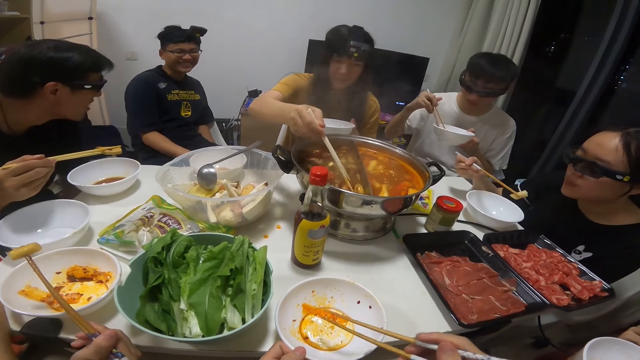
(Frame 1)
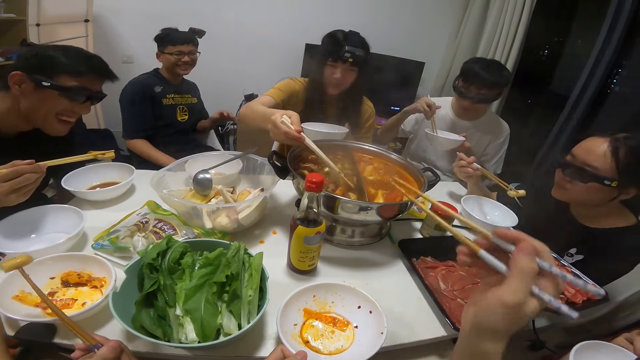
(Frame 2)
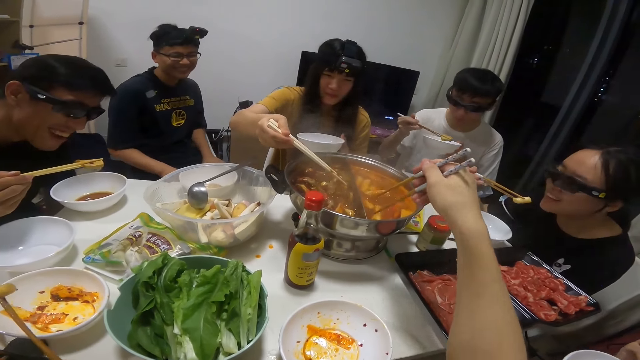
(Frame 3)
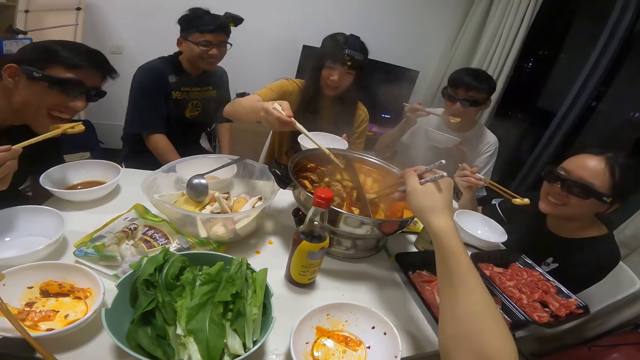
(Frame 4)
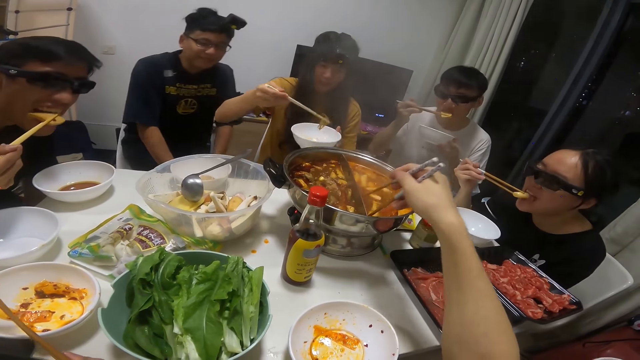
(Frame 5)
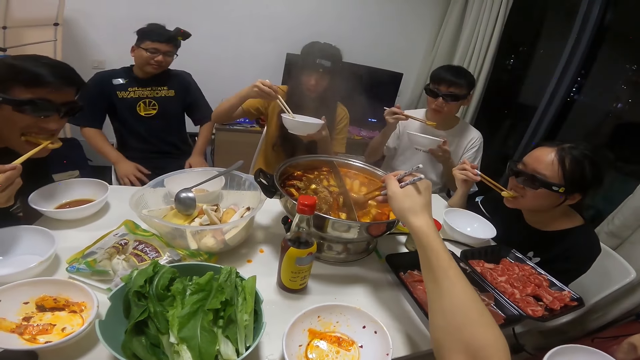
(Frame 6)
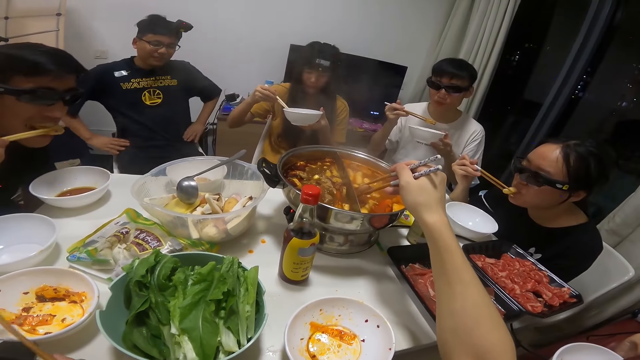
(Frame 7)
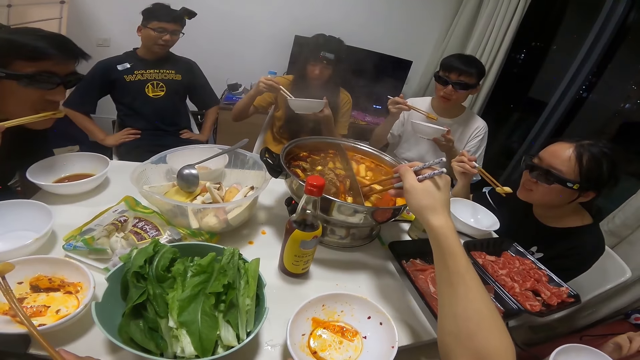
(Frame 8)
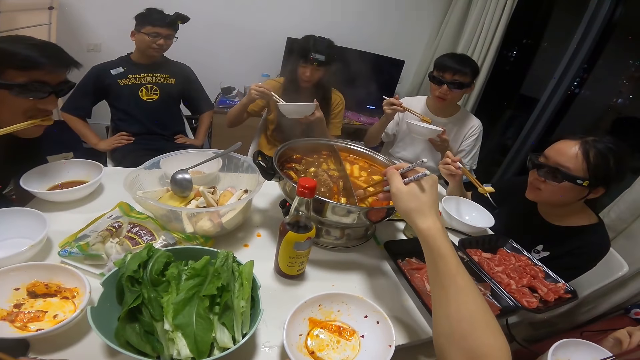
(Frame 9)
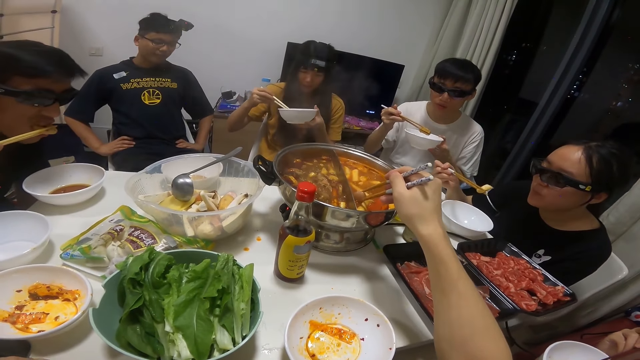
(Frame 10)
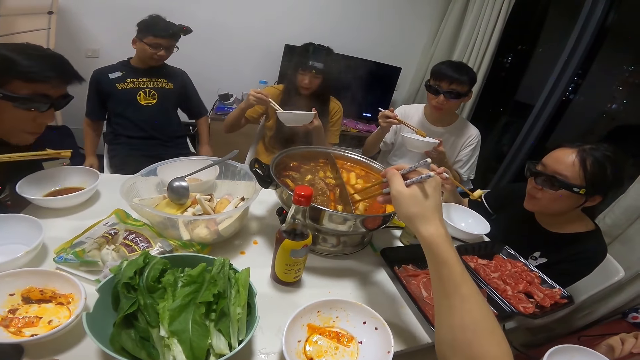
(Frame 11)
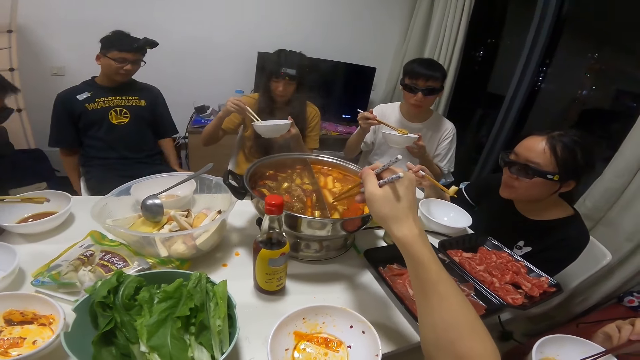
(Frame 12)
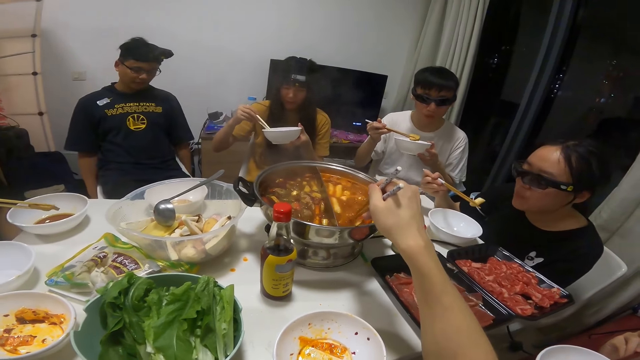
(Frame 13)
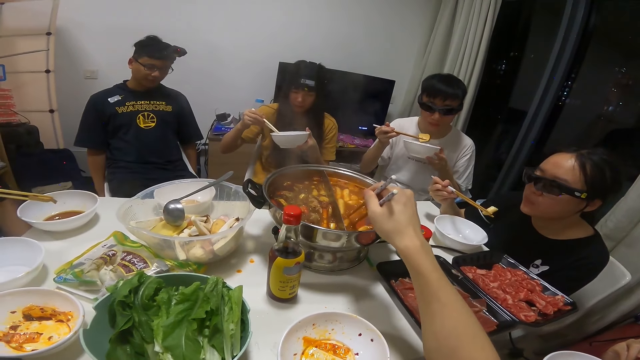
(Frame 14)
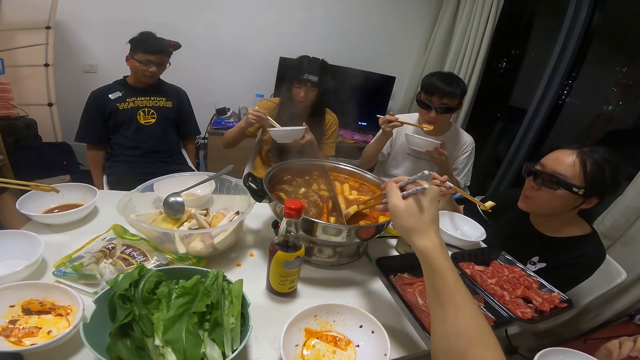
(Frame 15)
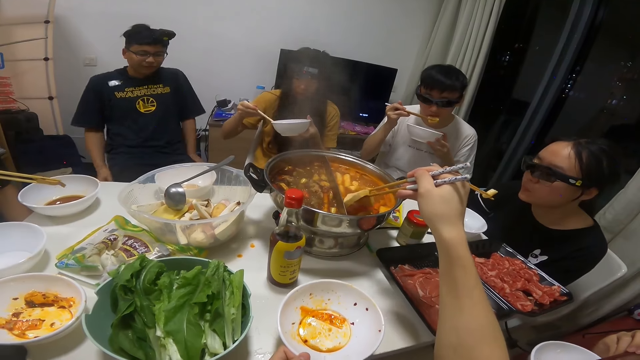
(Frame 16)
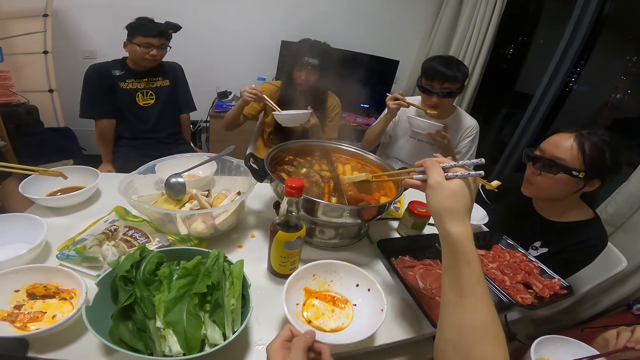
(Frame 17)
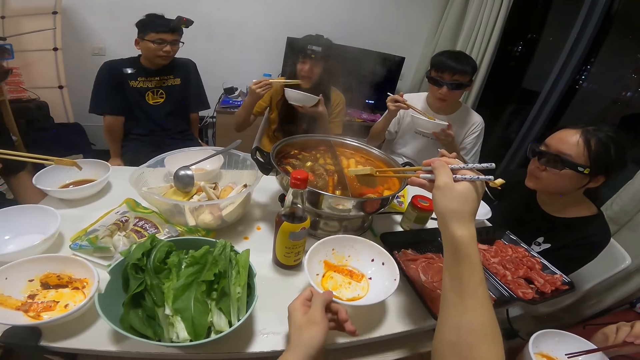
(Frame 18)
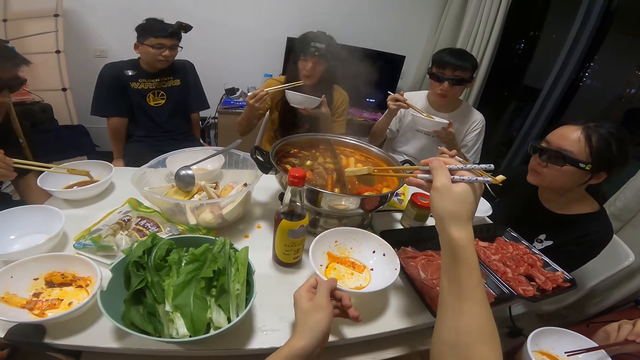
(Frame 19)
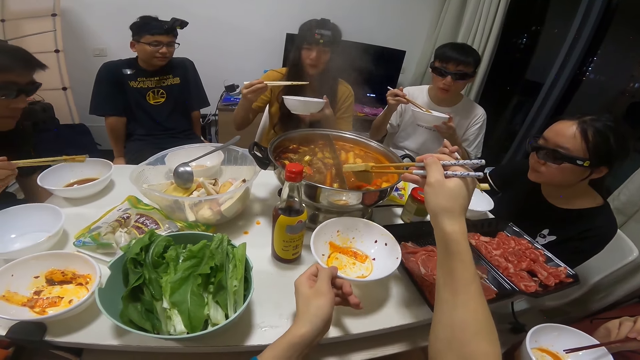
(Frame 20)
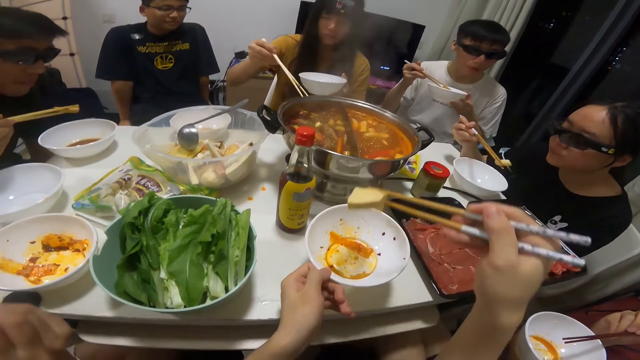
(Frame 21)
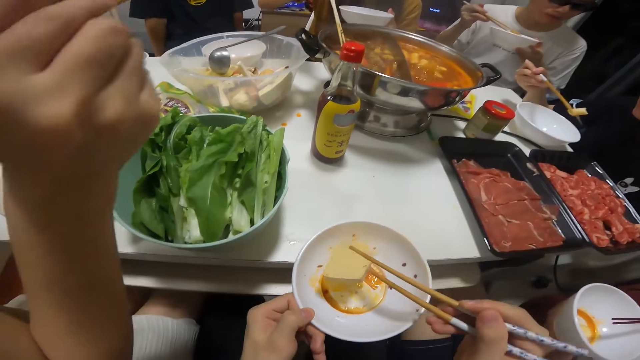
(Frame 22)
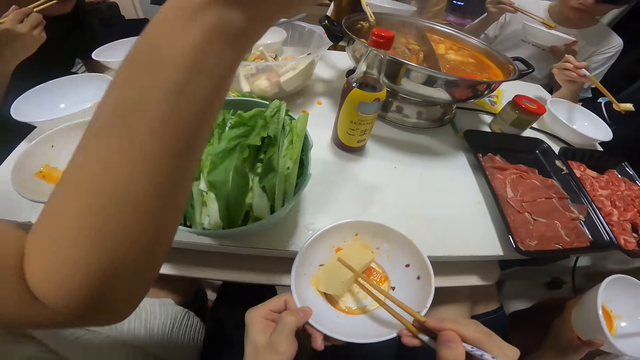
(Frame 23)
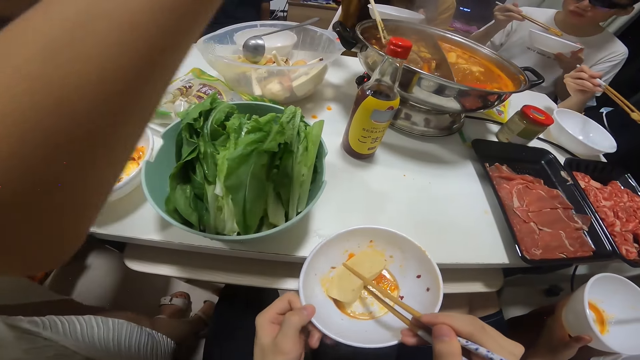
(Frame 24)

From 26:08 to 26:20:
The camera wearer picks a biscuit from the bowl of soup on the table with the pair of chopsticks in her right hand. A woman puts the biscuit from the bowl of soup on the table in her plate in her left hand with the pair of chopsticks in her right hand. The woman eats the biscuit in her plate in her left hand with the pair of chopsticks in her right hand. The camera wearer puts the biscuit from the bowl of soup on the table in her plate in her left hand with the pair of chopsticks in her right hand. The woman picks a biscuit from the bowl of soup on the table with the pair of chopsticks in her right hand. The camera wearer picks pasta from the bowl. She carries the plate from the table with her left hand.

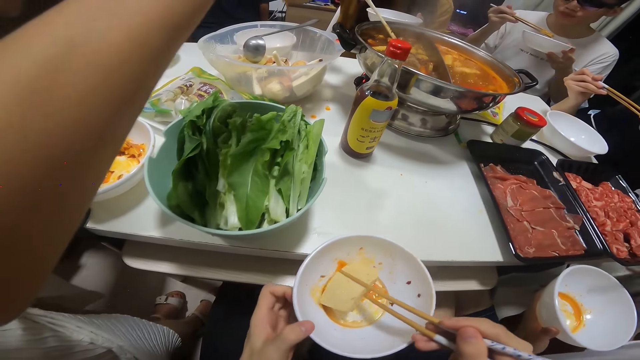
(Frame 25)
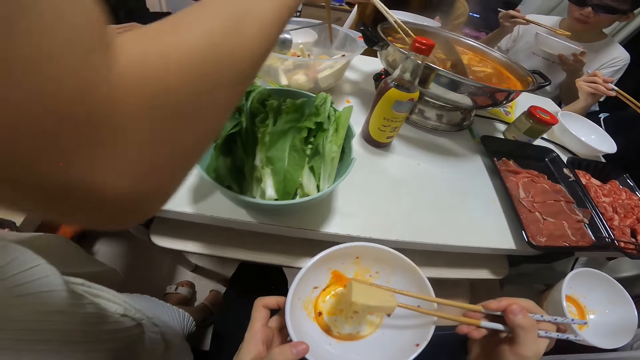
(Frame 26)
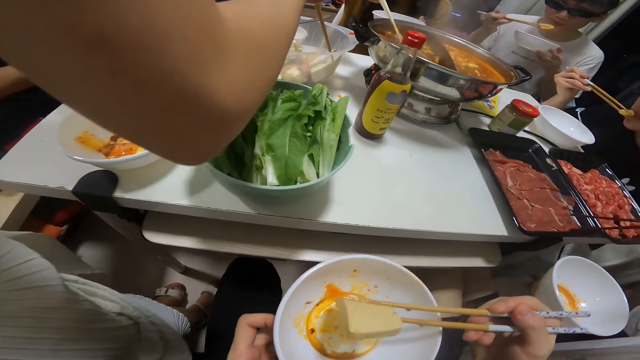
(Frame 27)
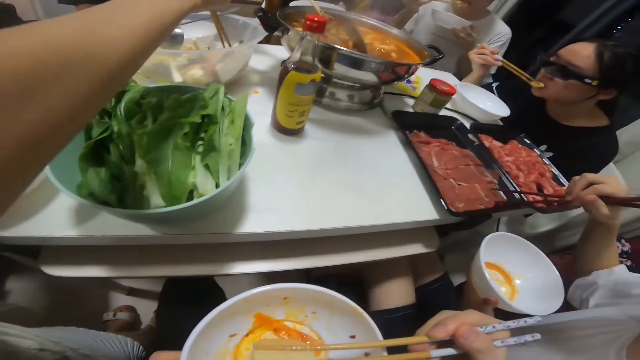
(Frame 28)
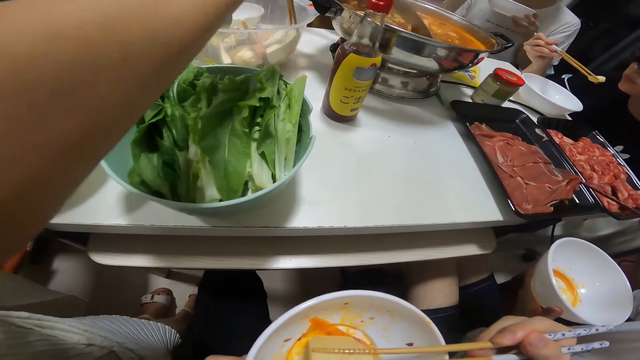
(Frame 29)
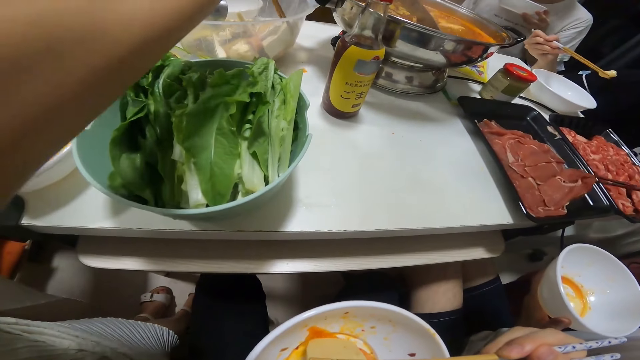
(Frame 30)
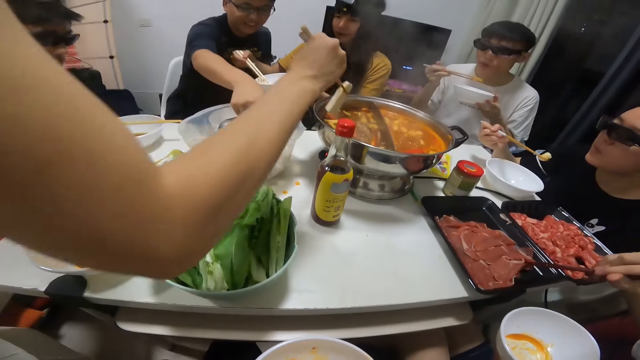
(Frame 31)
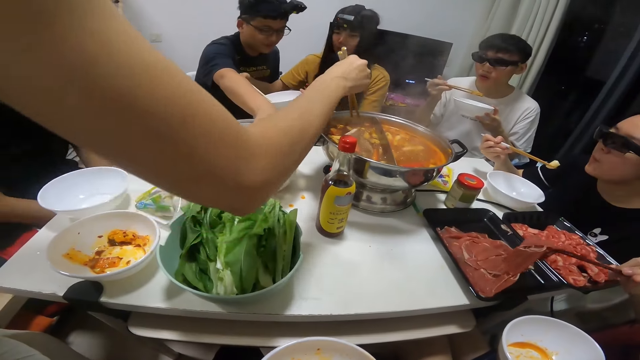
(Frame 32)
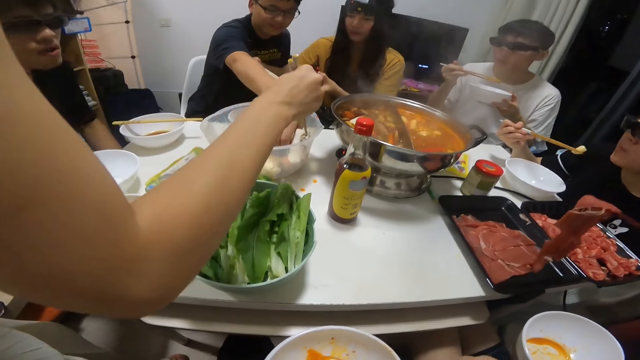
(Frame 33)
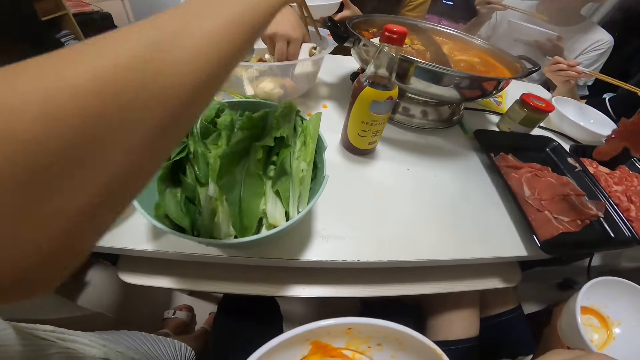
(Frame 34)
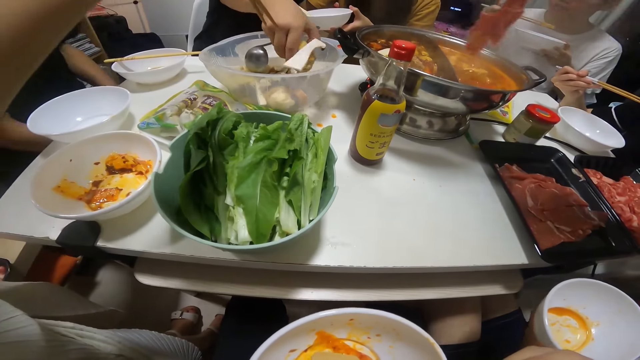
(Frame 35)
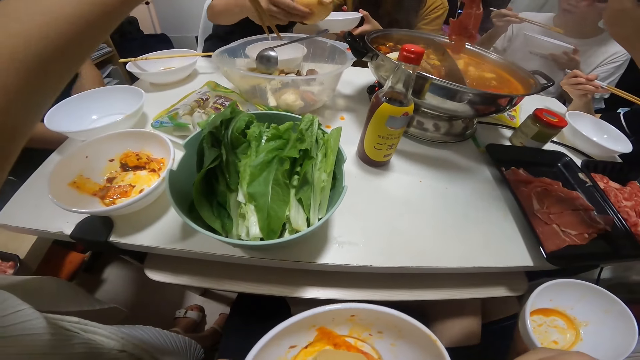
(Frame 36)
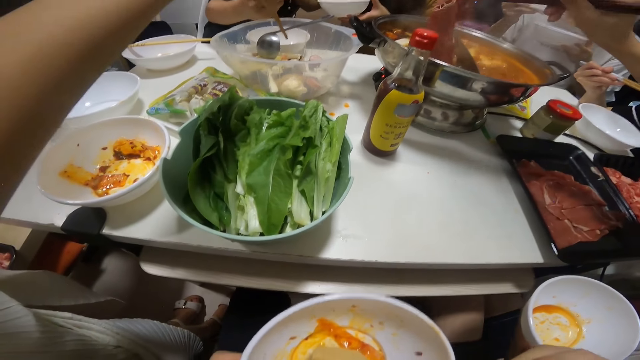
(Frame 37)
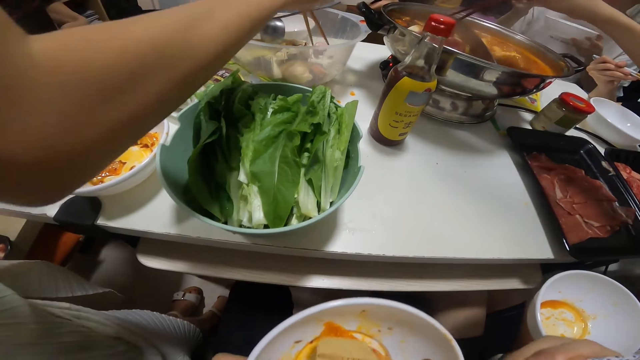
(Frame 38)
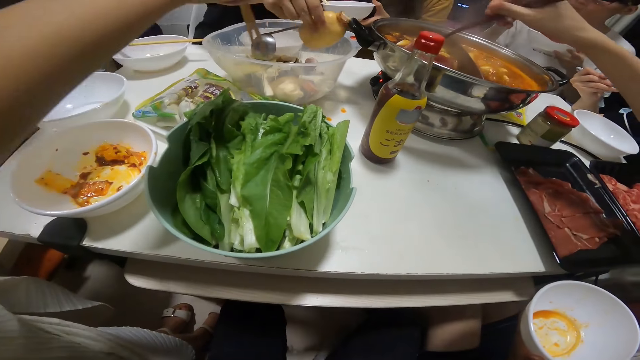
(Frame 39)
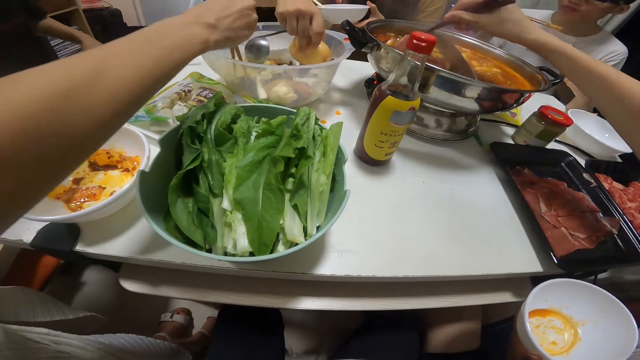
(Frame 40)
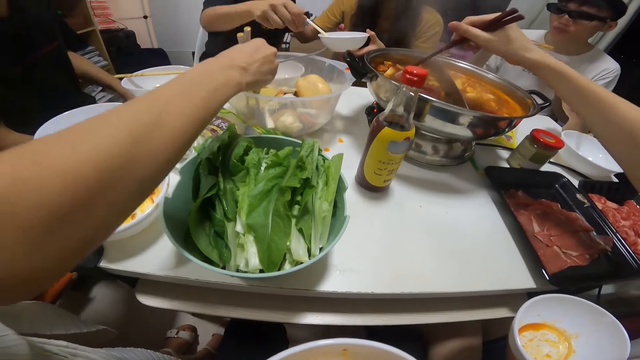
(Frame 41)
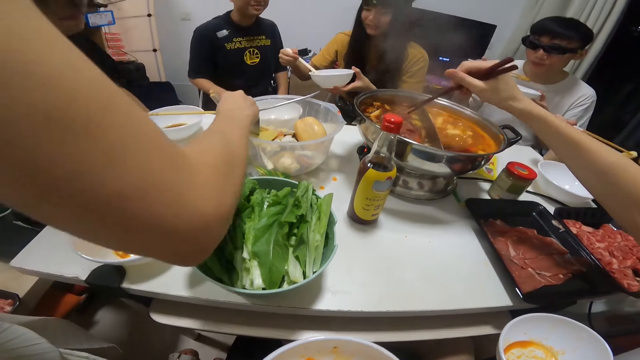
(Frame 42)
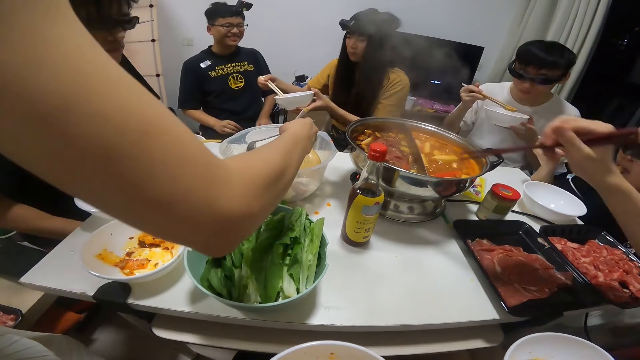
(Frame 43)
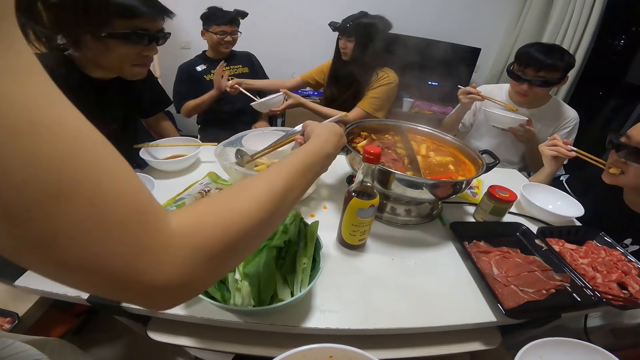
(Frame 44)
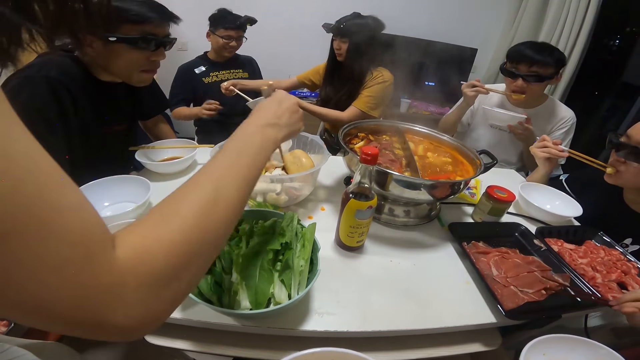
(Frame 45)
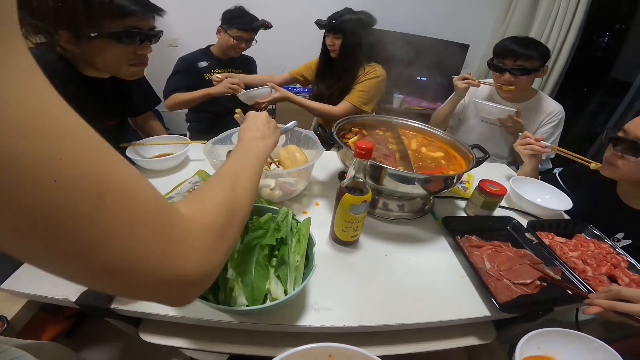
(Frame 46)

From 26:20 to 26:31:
A man picks raw meat from a tray on the table with the pair of chopsticks in his right hand. A woman picks a piece of bread from a bowl on the table with the pair of chopsticks in her right hand. The camera wearer eats the biscuit in her plate in her left hand with the pair of chopsticks in her right hand. The woman puts the piece of bread into the bowl of soup on the table with the pair of chopsticks in her right hand. Another man takes a piece of bread from the bowl on the table with his right hand. The first man puts the raw meat into the bowl of soup on the table with the pair of chopsticks in his right hand. The woman picks another piece of bread from the bowl on the table with the pair of chopsticks in her right hand. The other man drops the piece of bread in his right hand into the bowl. The first man picks another piece of raw meat from the tray on the table with the pair of chopsticks in his right hand. Another woman passes the plate in her left hand to the other man's left hand.
